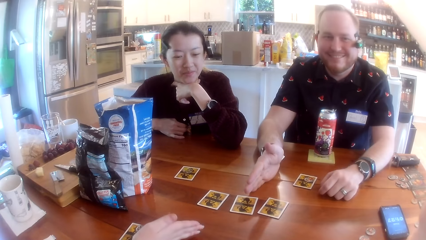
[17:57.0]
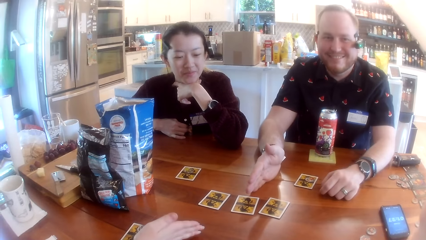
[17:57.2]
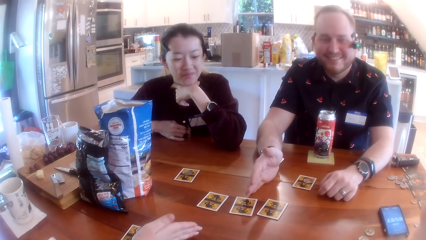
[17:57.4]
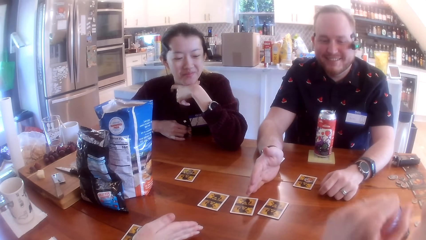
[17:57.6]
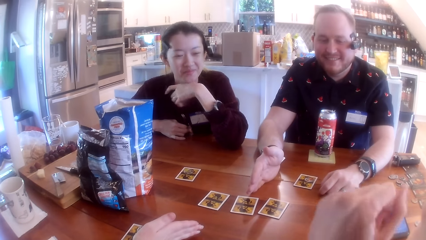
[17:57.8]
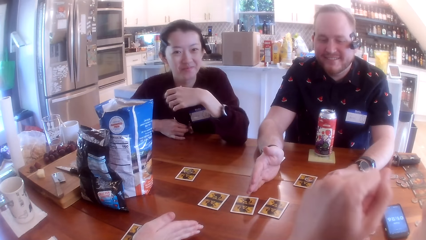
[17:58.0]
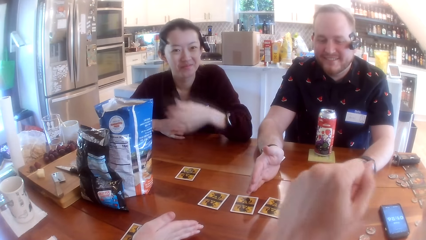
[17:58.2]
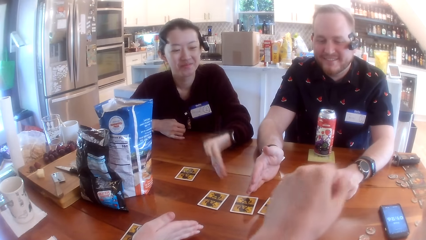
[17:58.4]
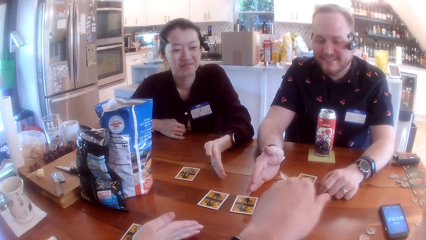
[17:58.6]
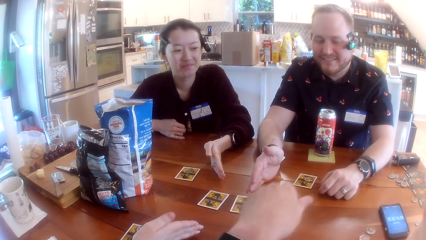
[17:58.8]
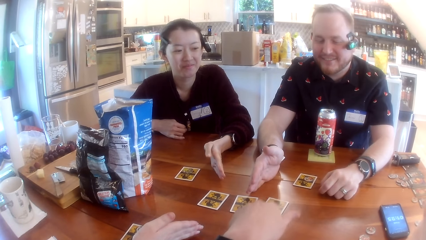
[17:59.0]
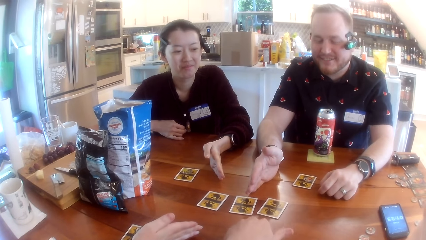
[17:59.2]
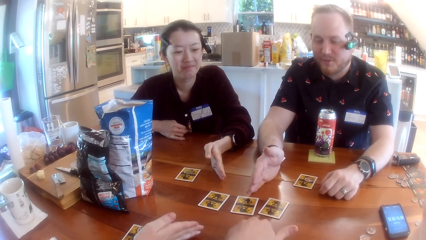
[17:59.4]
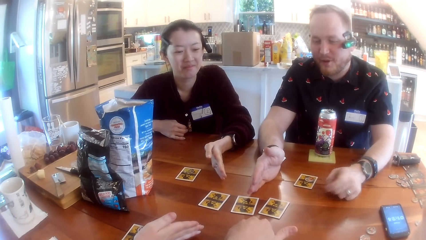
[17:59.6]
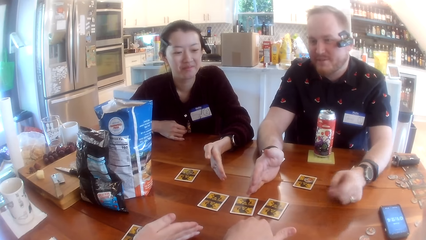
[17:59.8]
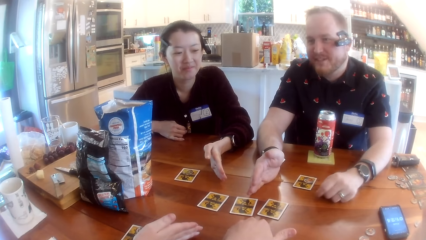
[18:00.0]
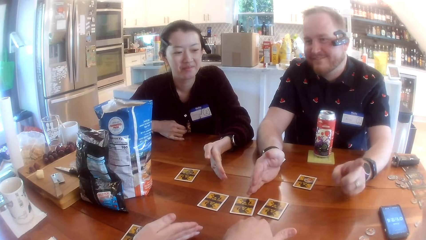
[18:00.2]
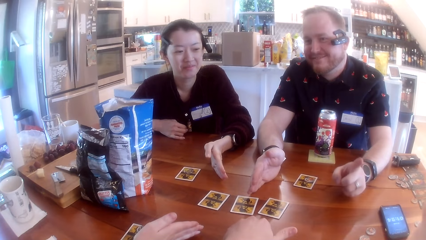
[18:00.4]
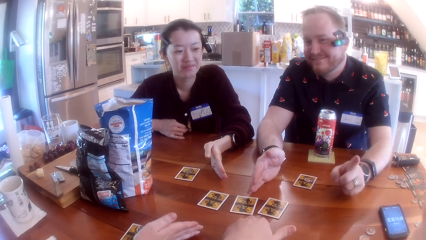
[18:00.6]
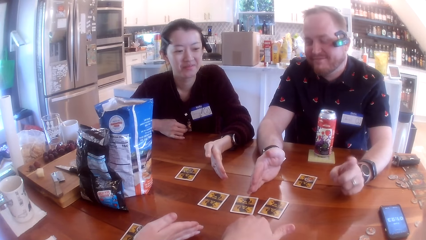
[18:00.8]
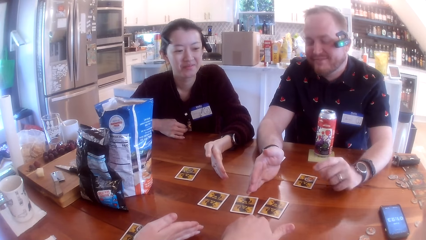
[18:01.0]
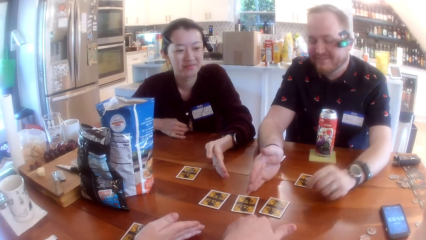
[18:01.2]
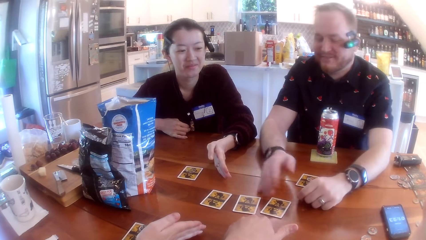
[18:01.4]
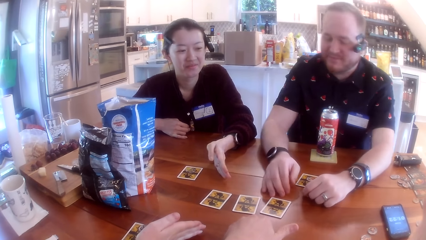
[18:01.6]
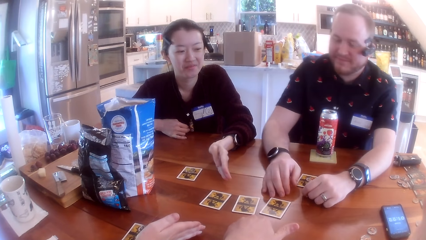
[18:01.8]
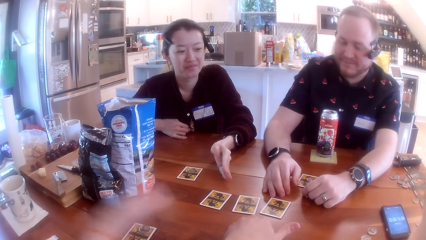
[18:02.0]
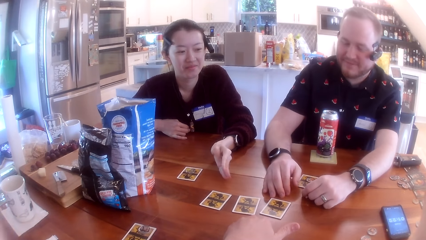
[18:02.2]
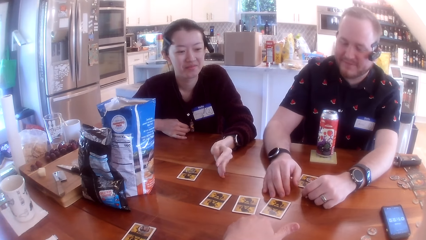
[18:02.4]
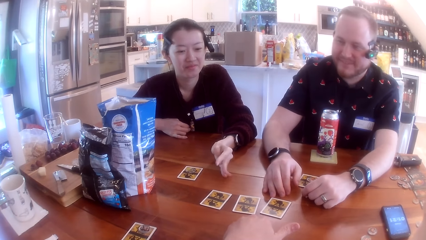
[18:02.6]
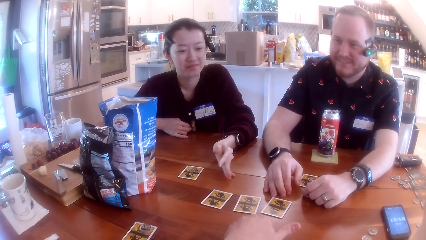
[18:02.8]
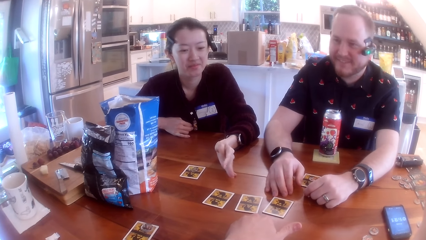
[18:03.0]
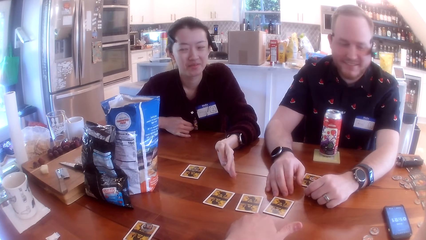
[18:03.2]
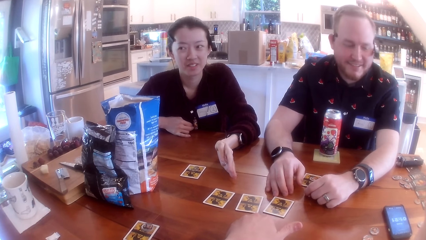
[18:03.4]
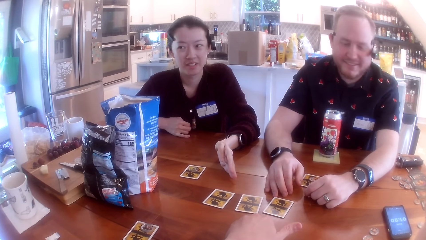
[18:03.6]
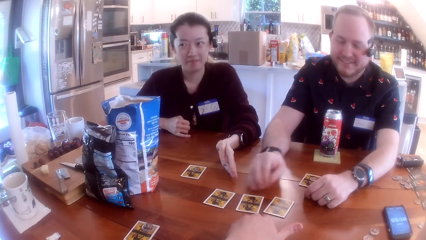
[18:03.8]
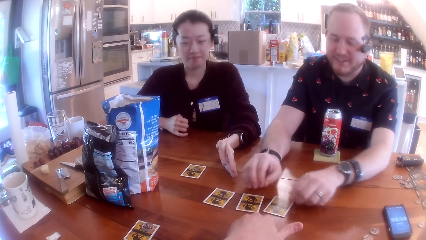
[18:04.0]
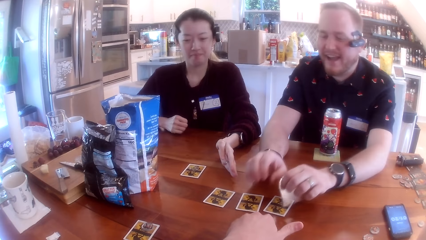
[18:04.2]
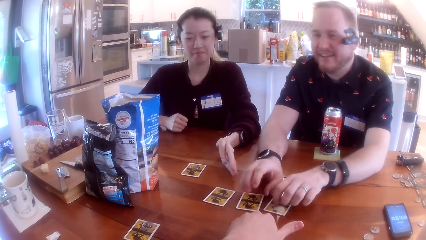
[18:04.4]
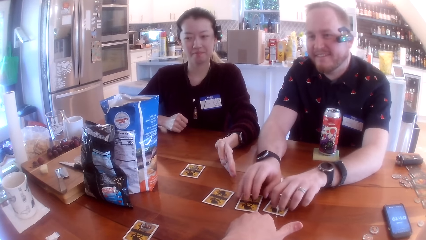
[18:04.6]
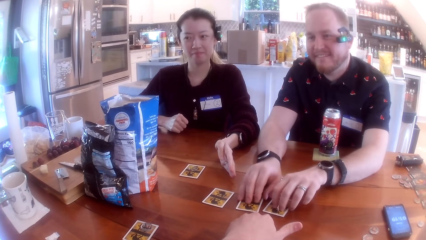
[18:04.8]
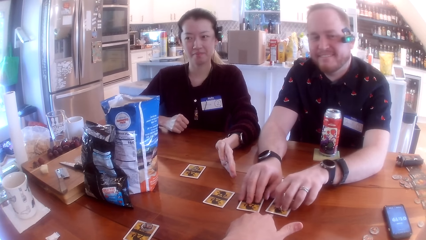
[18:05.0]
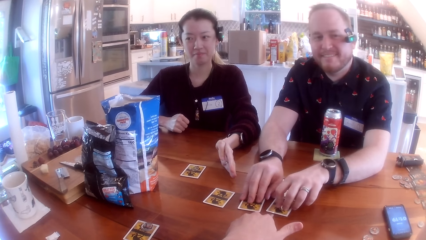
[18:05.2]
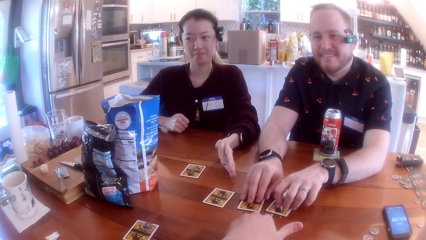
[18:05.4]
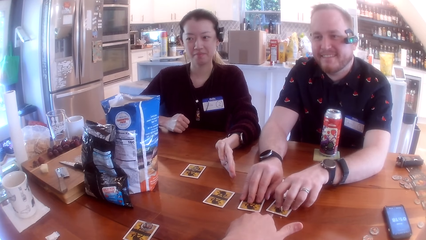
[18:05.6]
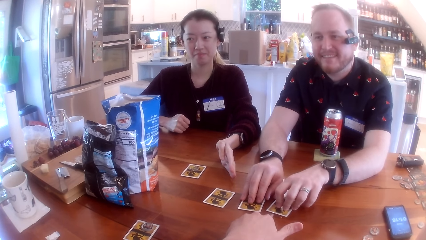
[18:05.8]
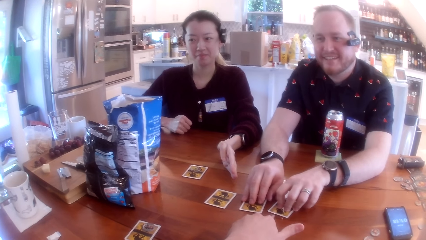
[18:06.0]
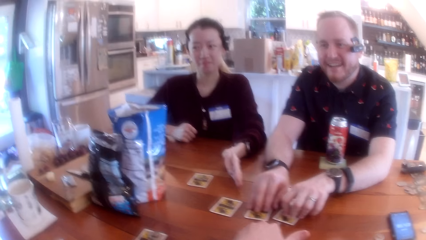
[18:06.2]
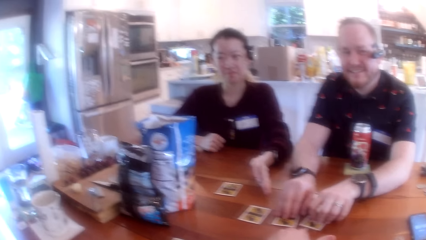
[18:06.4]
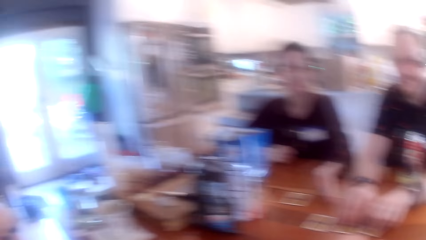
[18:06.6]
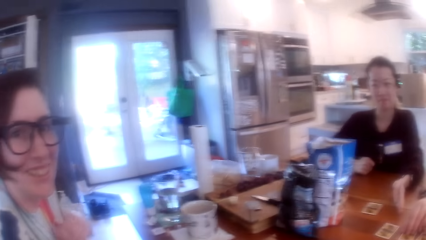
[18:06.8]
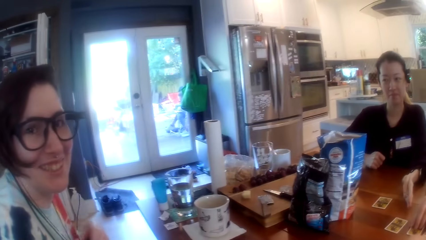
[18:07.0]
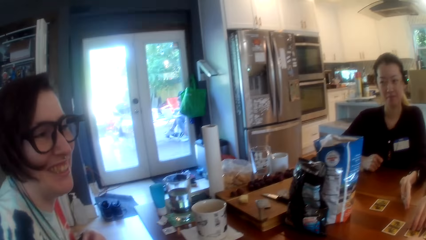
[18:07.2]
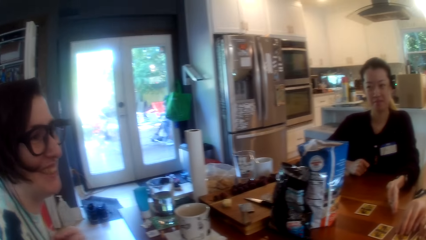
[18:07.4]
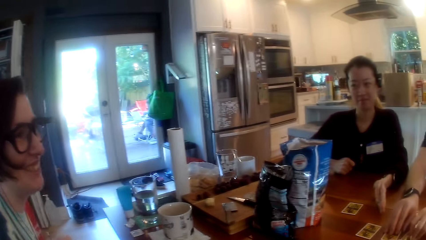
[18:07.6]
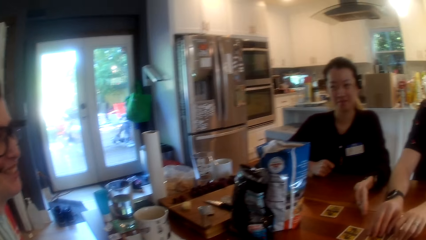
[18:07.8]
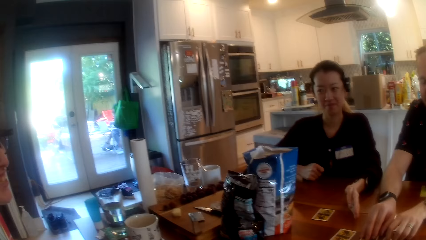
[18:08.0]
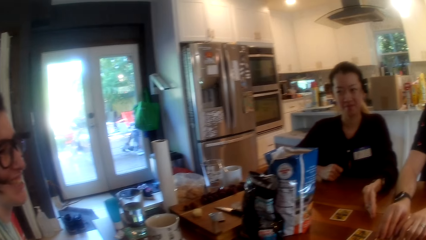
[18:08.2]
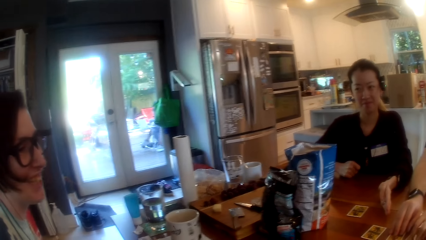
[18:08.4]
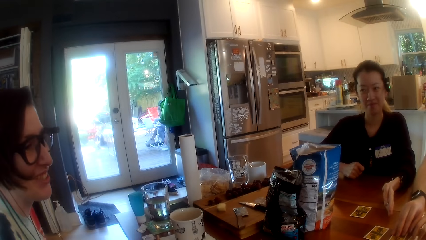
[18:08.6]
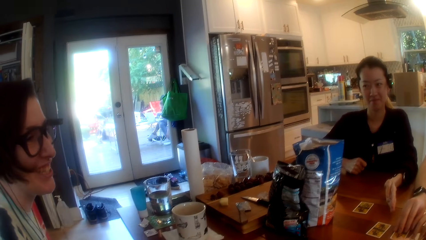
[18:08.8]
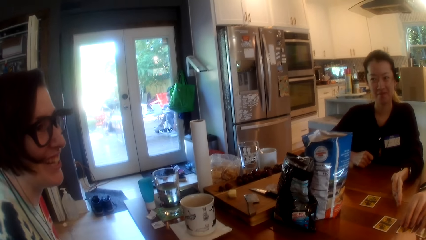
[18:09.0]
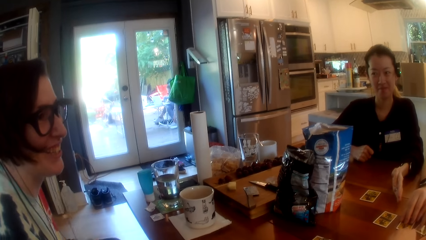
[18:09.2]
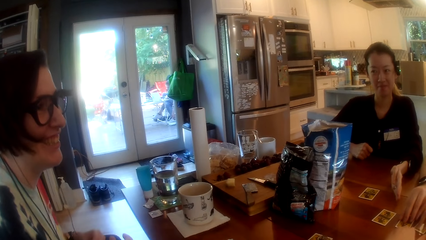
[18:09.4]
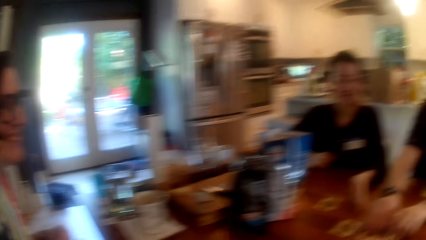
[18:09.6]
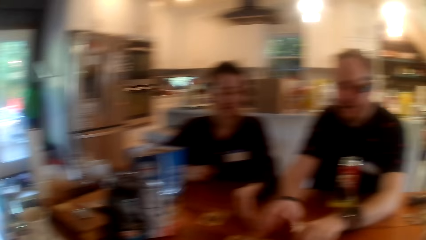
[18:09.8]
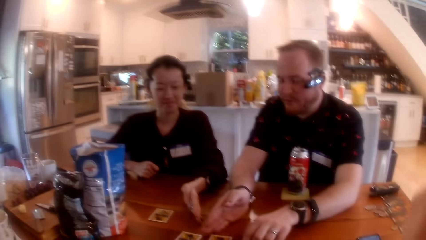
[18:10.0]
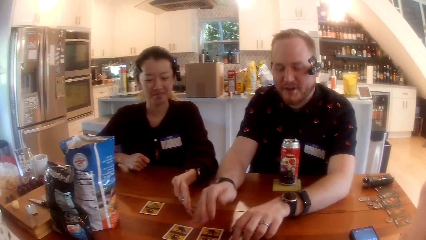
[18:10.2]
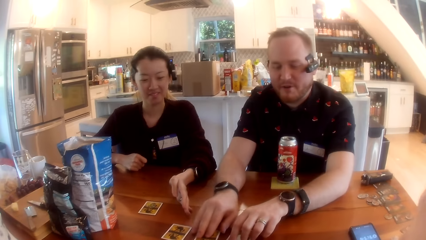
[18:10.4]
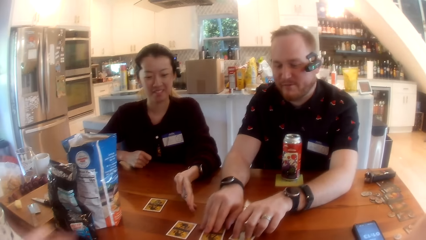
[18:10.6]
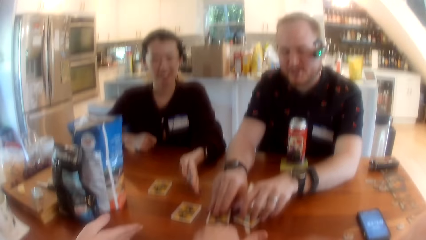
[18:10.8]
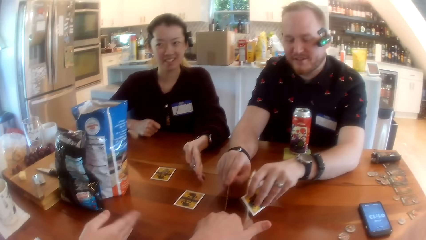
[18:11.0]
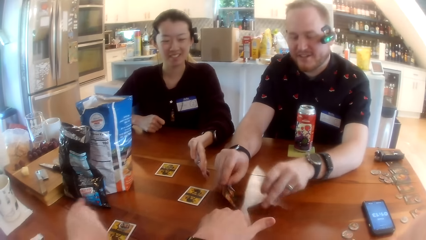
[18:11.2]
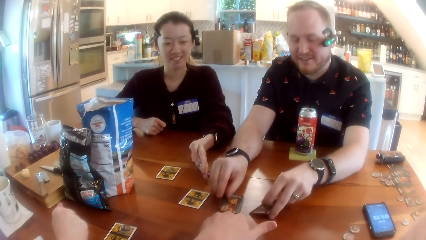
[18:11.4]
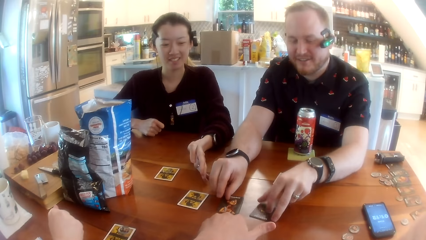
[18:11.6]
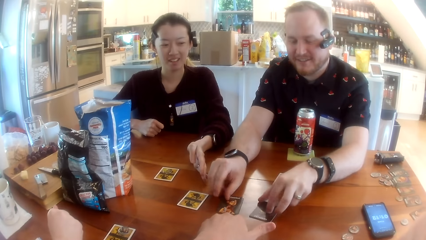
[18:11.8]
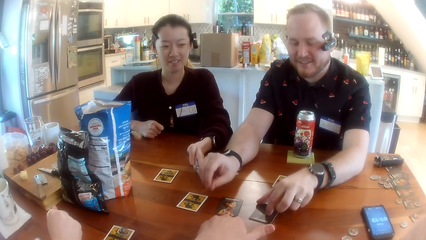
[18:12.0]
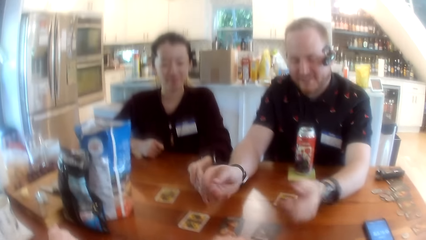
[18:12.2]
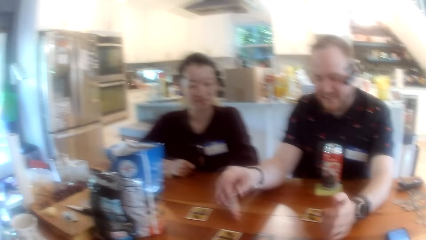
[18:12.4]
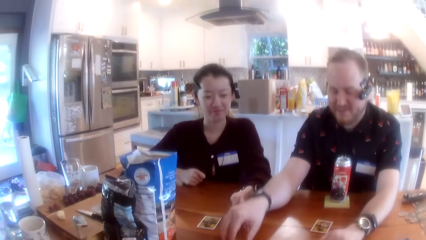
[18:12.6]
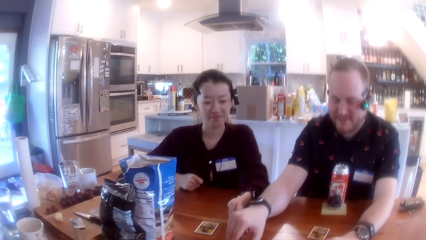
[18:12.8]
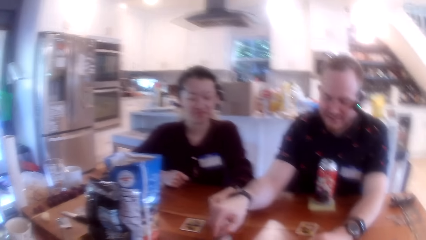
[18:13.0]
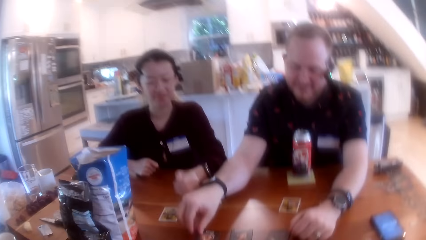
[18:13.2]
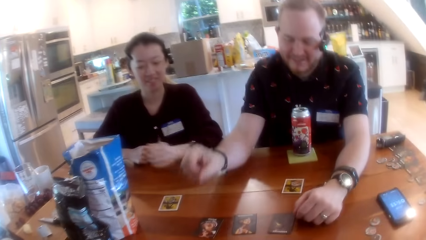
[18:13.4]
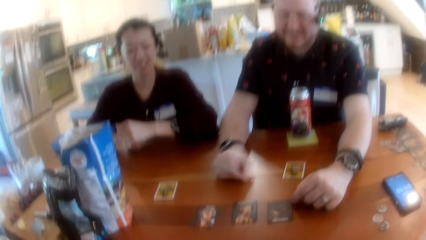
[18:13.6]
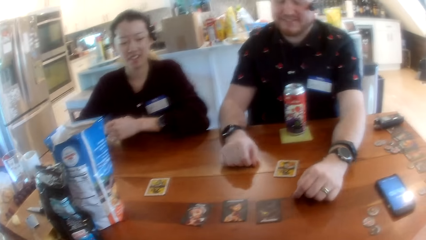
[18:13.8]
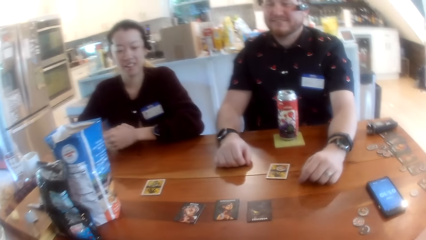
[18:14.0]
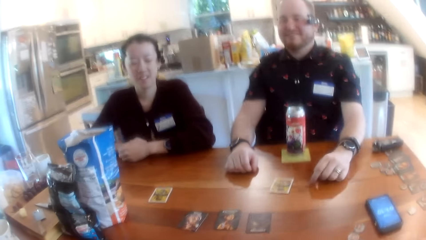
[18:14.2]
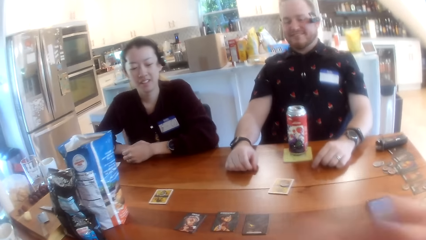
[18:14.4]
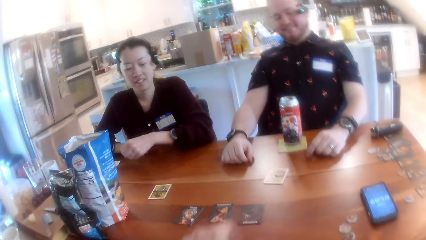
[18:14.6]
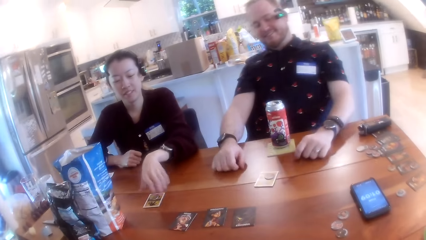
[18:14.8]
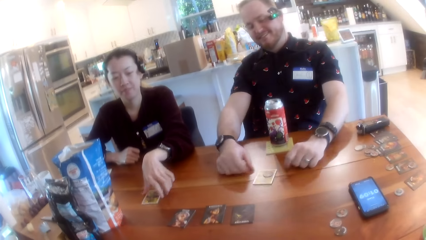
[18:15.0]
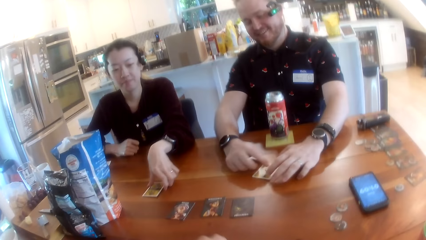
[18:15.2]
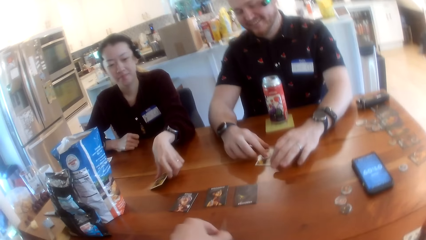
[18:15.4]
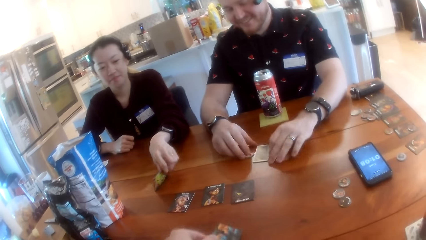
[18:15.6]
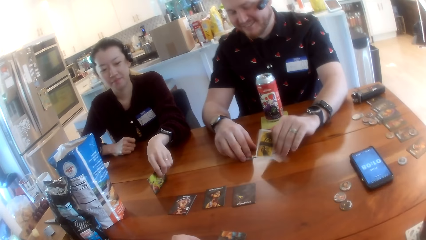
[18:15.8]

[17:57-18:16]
A person sways a hand and puts a hand on the table. Another person puts a hand on the table. The camera wearer places his left hand on the table. A man points a finger at the camera wearer. The first person sways a hand and converses with the man. The man touches cards on the table. The camera wearer looks around. He converses with the first person. The first person converses with the man. The man converses with the first person. The man flips the cards on the table with both hands. The camera wearer converses with the man. The man turns a card on the table. The camera wearer sways a hand. The other person picks a card on the table. A lady plays the one night werewolf. A woman turns over the card on the table with her left hand.
